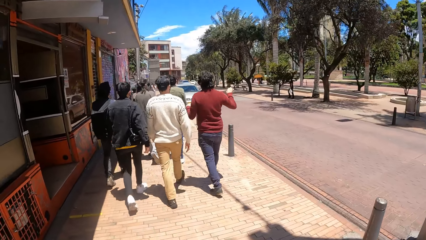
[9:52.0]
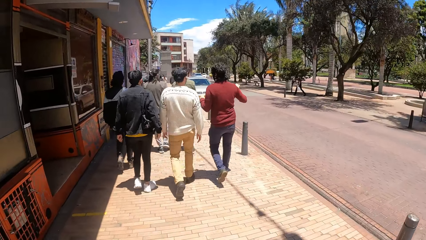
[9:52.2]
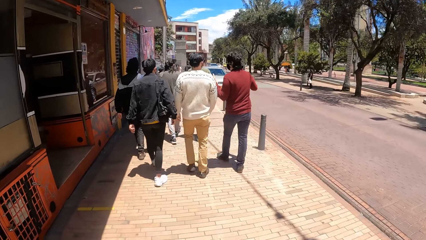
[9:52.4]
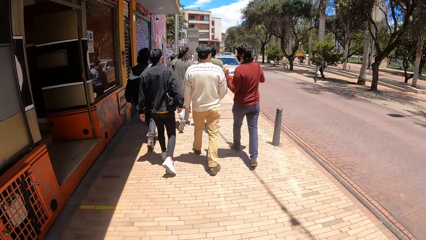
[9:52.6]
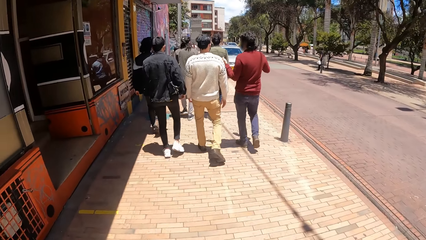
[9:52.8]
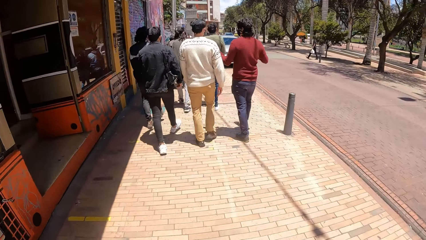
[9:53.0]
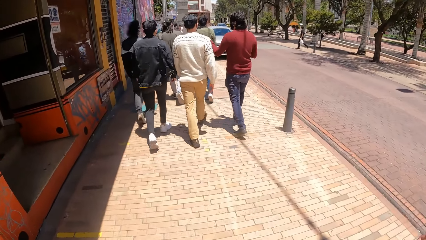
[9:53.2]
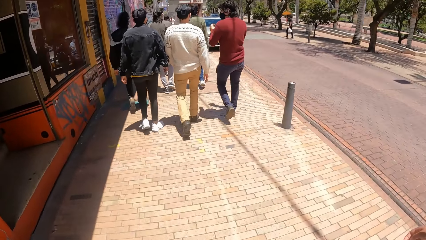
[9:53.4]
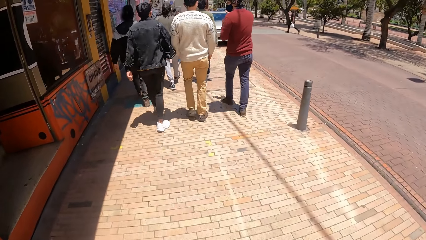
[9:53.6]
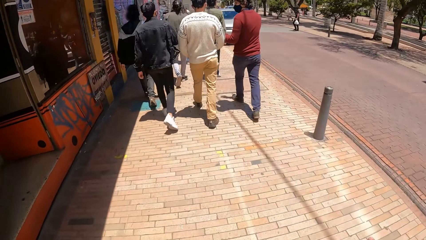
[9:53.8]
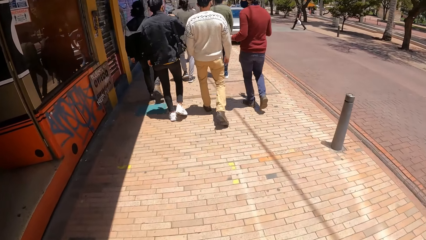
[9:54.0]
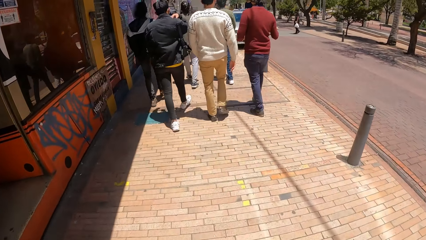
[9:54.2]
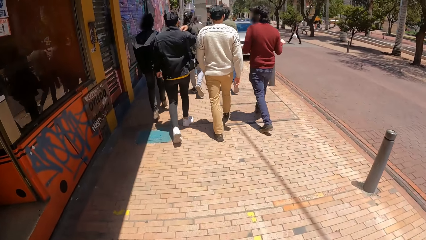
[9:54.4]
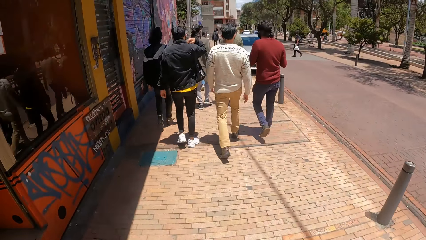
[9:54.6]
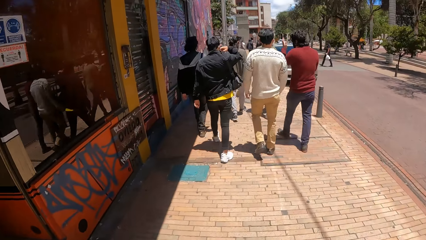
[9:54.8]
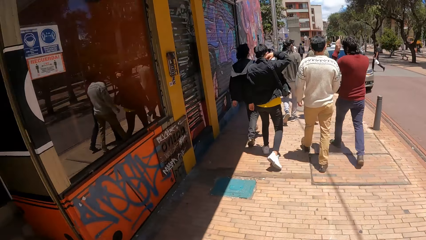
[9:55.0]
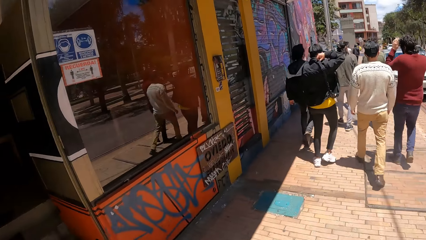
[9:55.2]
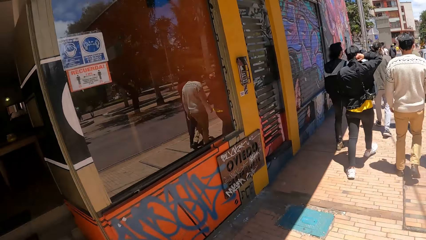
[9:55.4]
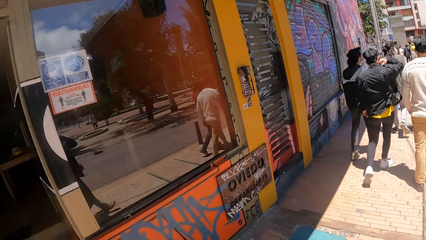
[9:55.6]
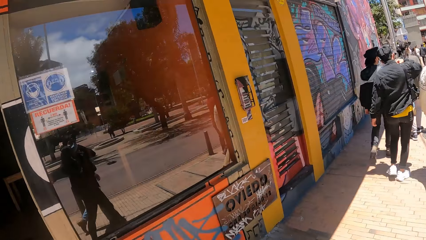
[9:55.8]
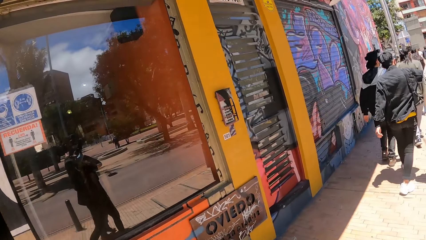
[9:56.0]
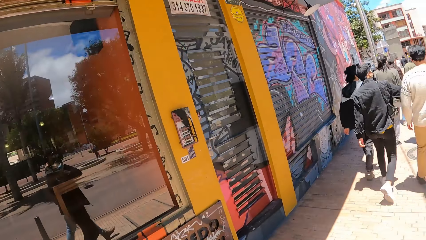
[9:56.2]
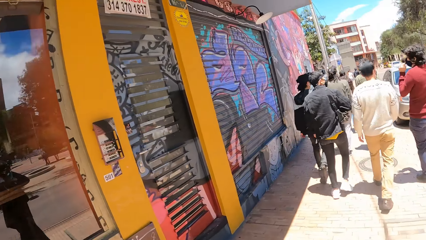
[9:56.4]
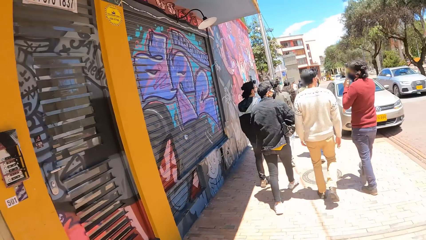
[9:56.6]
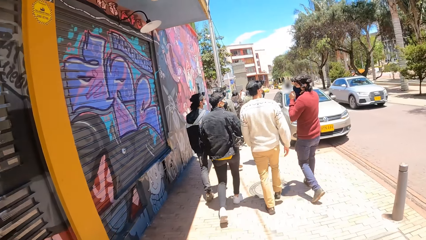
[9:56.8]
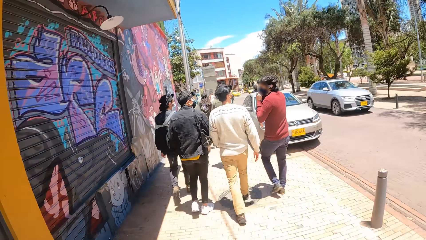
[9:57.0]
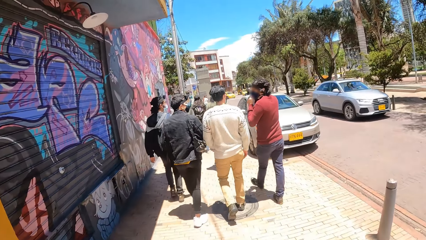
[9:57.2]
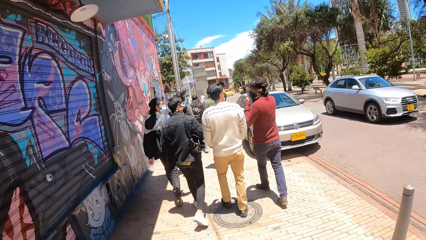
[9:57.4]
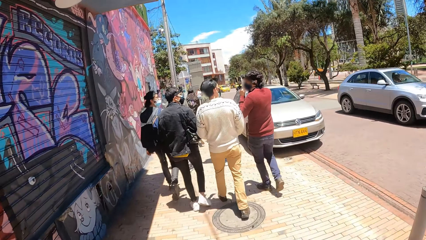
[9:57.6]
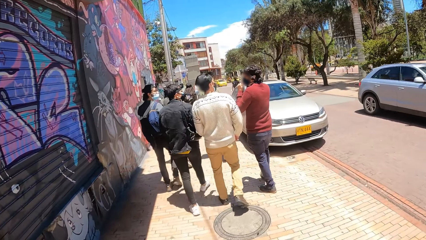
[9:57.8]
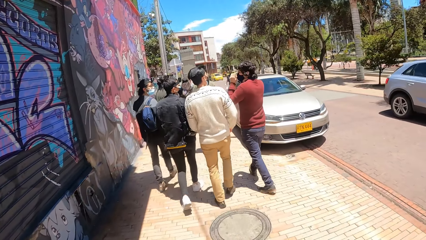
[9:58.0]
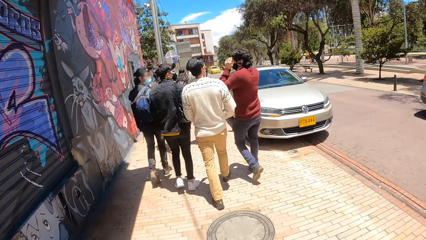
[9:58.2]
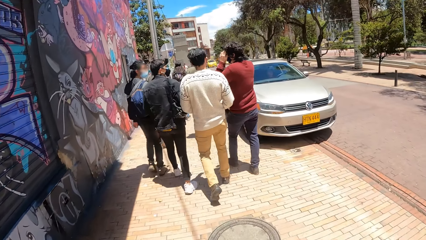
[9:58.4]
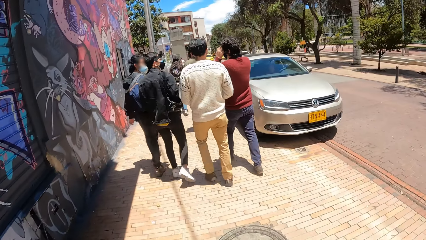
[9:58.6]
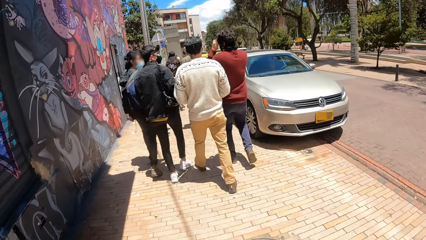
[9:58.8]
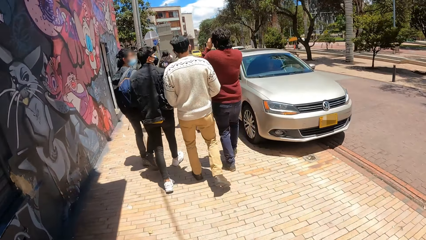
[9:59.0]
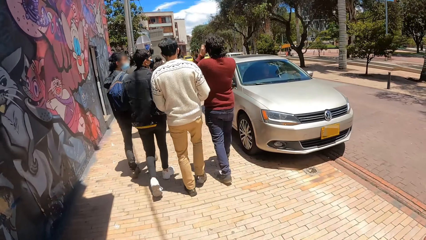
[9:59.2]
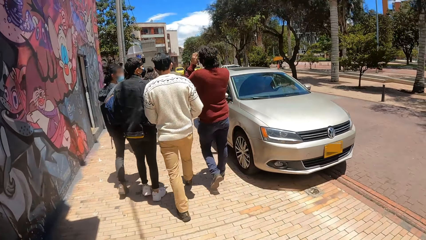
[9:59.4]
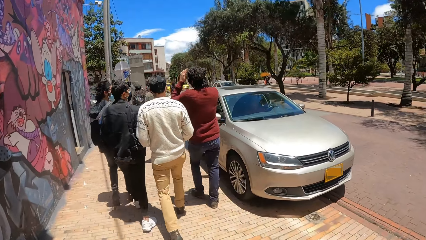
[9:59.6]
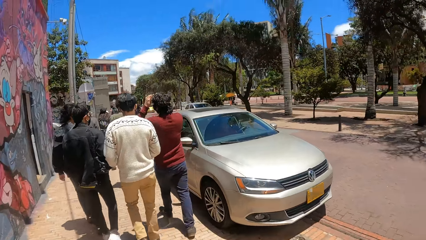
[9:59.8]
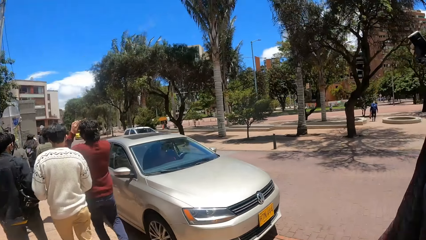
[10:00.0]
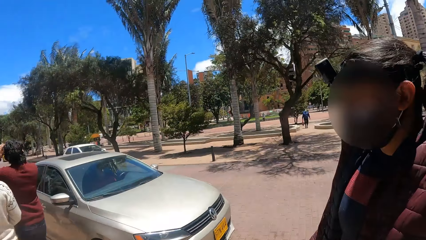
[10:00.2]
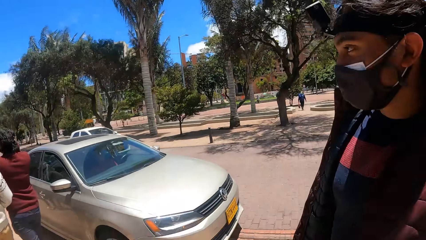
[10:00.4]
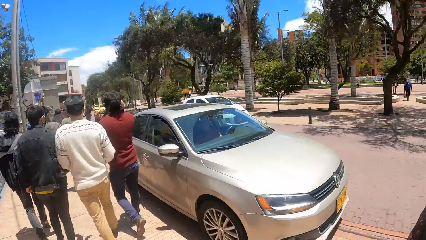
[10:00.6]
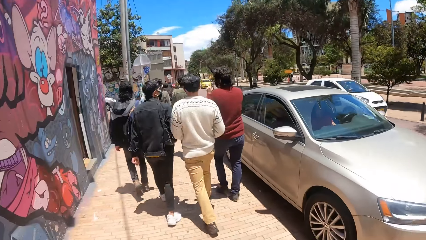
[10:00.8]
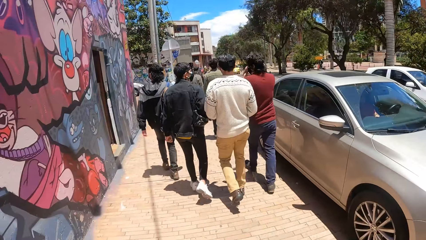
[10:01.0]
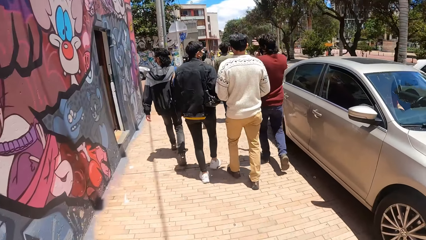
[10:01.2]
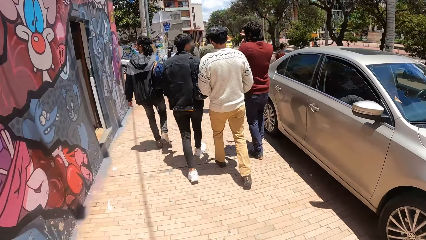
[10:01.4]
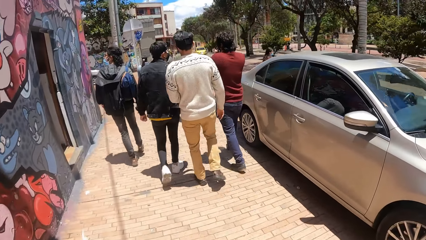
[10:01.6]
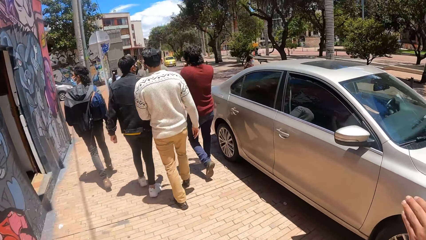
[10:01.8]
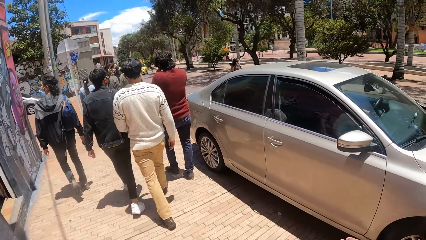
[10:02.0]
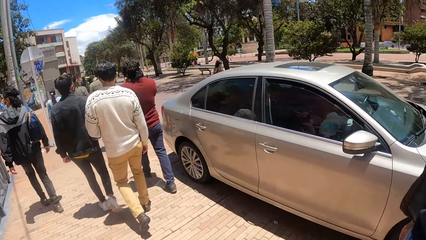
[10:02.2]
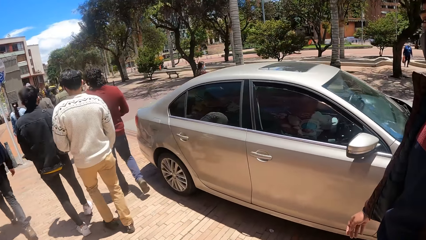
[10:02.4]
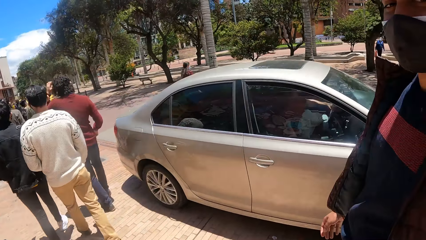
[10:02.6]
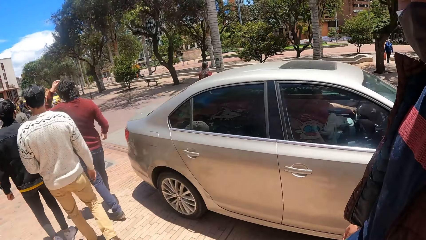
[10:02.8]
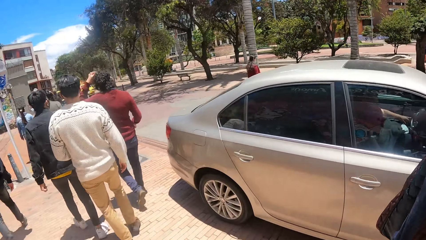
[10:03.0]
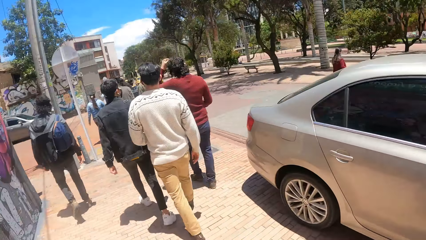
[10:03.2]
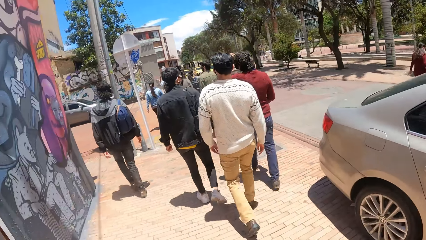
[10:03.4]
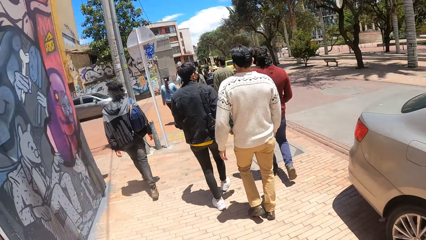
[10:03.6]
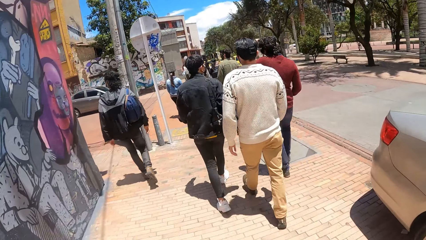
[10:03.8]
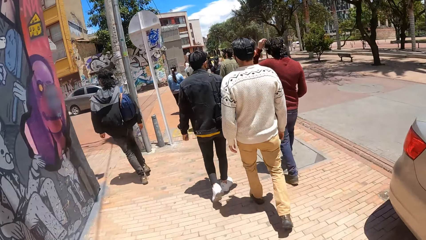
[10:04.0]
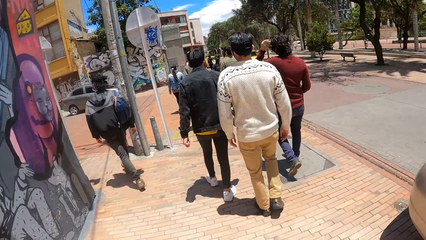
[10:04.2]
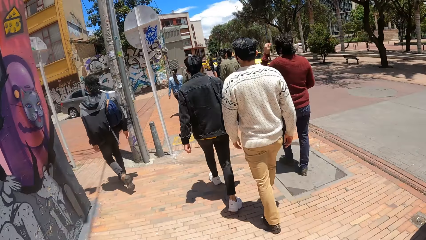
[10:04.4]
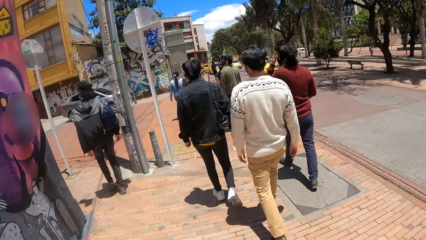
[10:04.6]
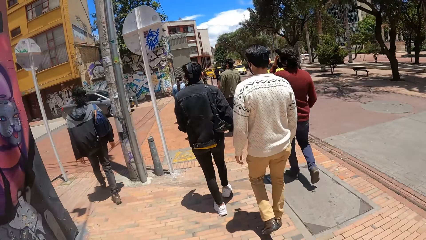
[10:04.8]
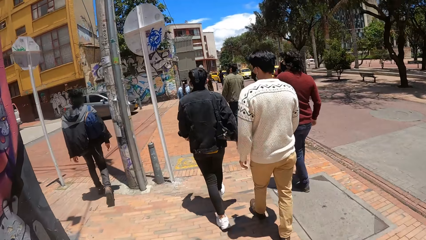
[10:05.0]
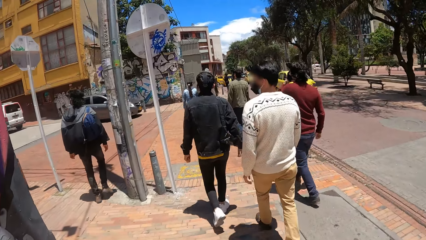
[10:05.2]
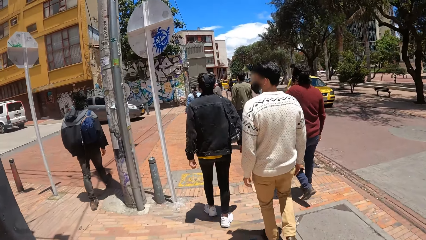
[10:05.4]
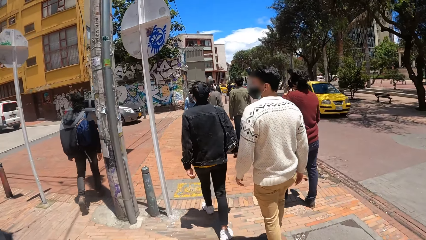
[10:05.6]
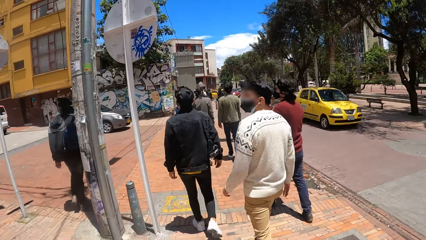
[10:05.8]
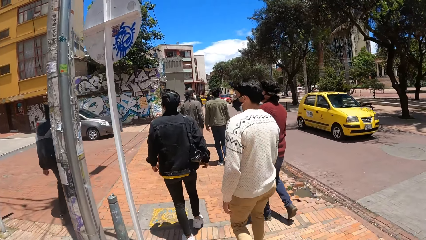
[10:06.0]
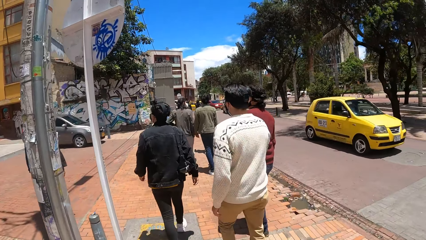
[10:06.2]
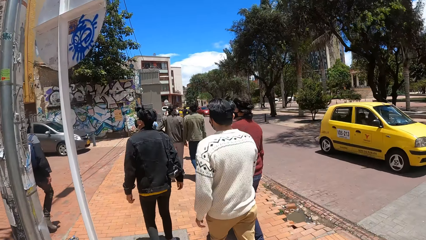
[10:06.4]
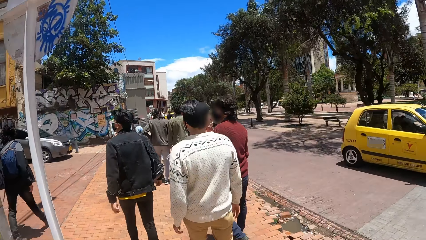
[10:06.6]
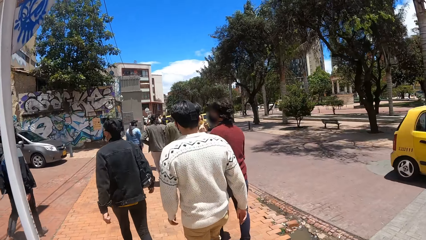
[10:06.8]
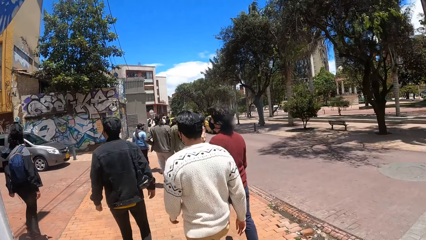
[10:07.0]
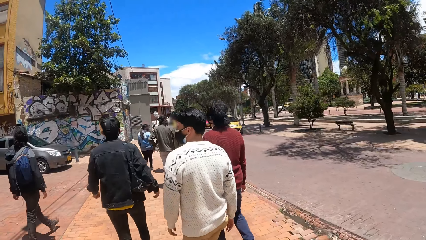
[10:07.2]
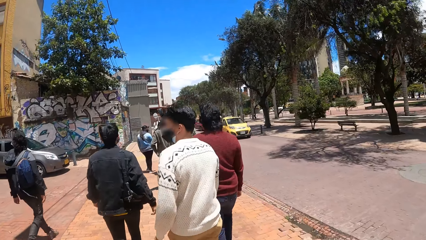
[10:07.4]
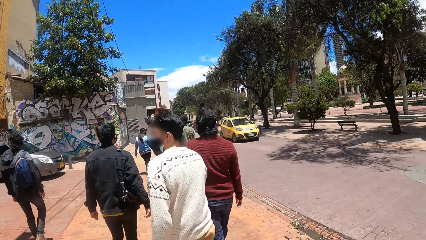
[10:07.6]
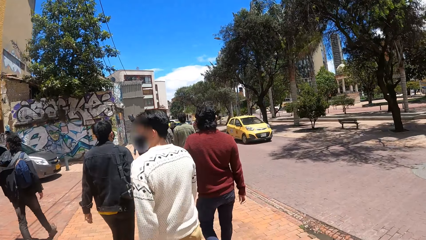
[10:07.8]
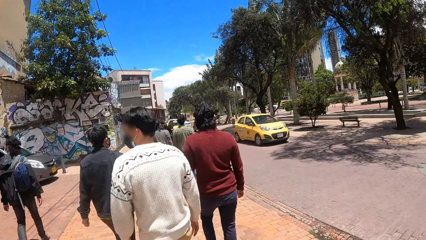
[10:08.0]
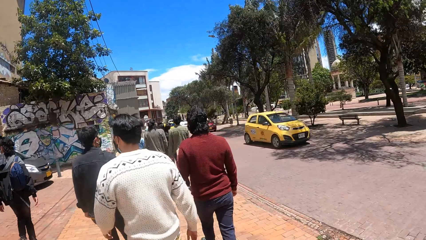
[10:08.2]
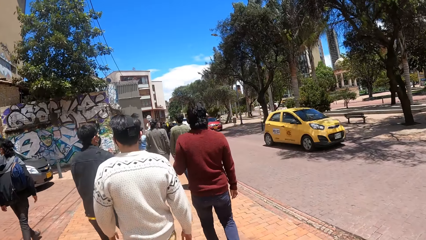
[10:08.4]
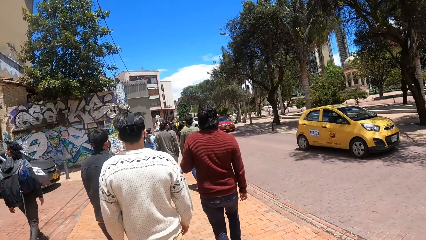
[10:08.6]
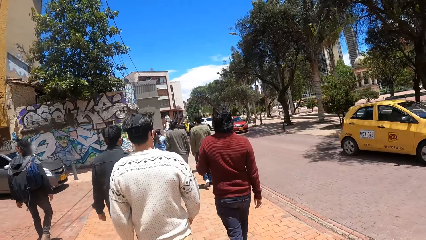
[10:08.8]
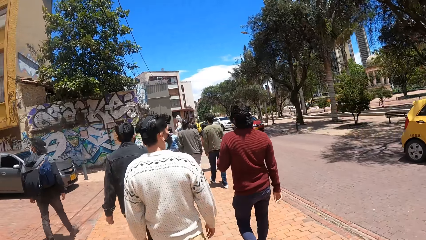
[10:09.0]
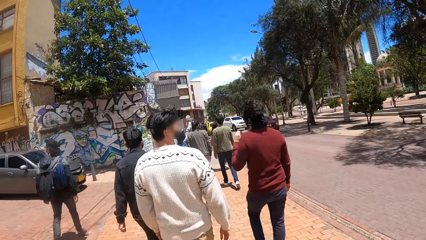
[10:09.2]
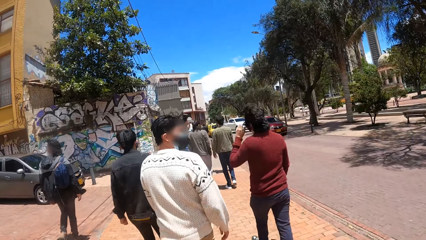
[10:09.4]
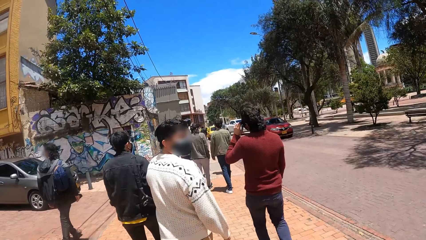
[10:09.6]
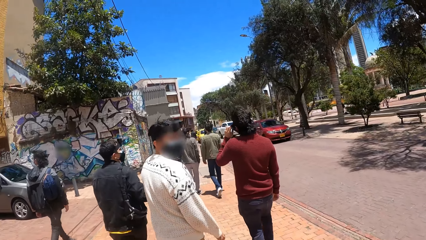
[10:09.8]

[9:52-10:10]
The camera wearer walks on the pavement. A person moves a hand. The camera wearer looks around. They walk on the pavement. They look around. They interact with the person. They walk on the pavement. They interact with the person. They walk on the pavement.
